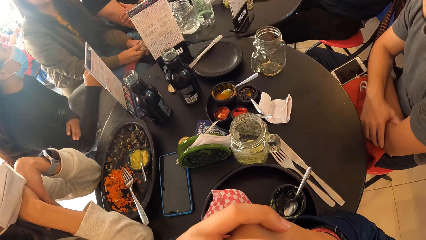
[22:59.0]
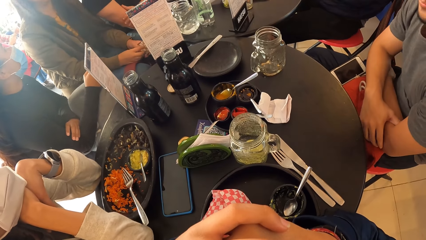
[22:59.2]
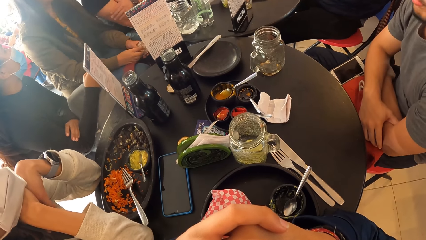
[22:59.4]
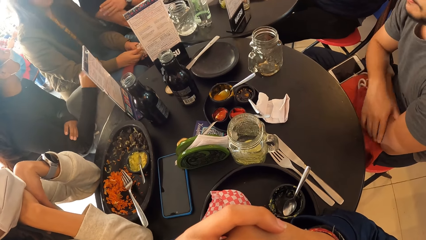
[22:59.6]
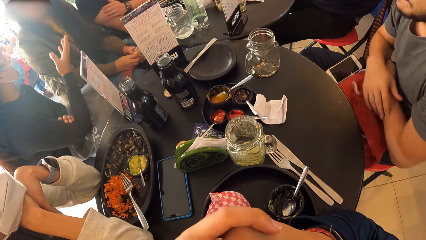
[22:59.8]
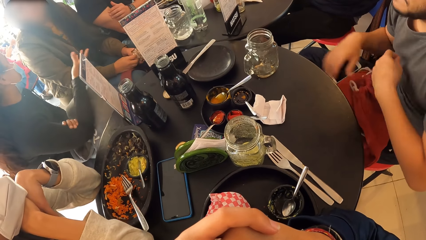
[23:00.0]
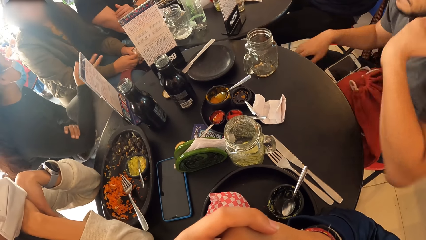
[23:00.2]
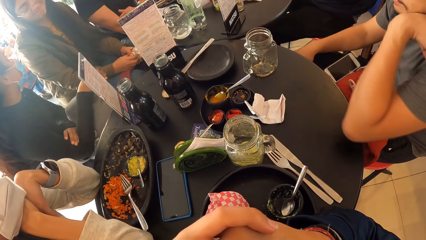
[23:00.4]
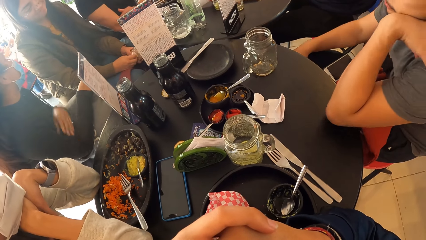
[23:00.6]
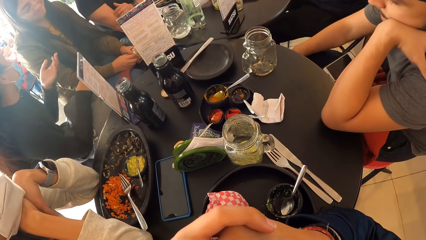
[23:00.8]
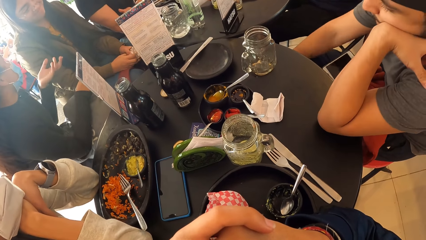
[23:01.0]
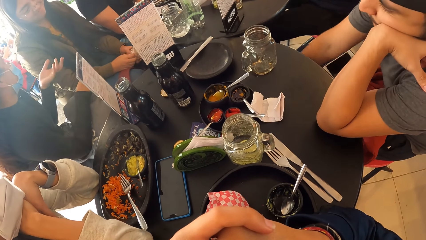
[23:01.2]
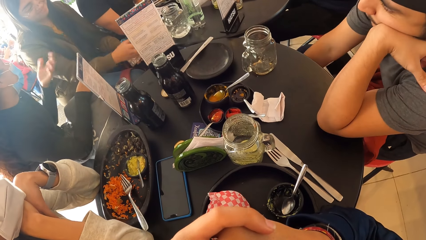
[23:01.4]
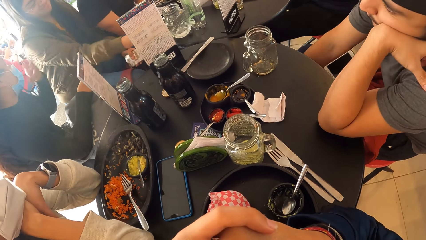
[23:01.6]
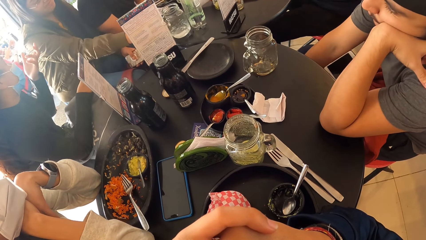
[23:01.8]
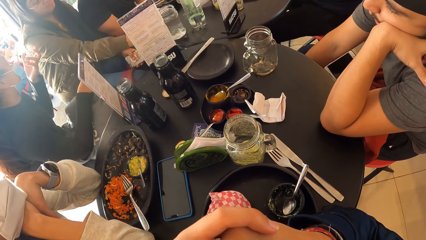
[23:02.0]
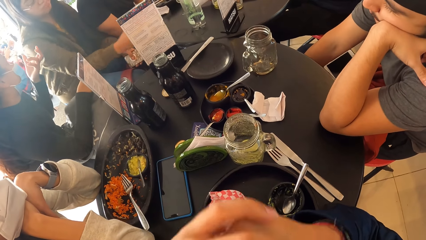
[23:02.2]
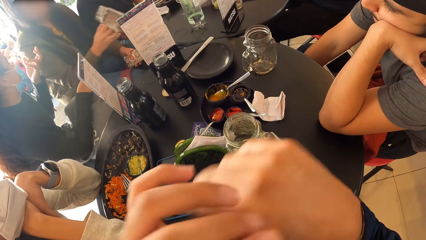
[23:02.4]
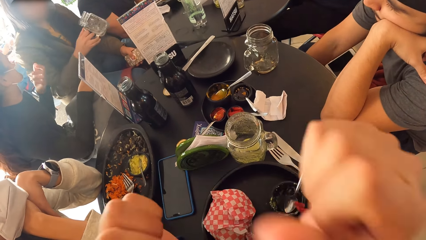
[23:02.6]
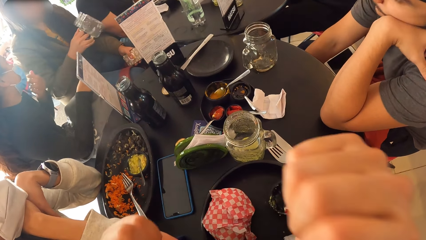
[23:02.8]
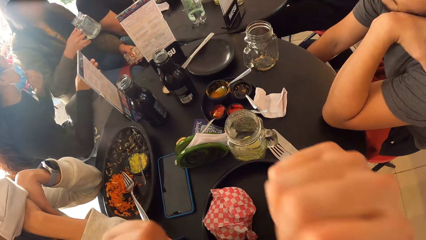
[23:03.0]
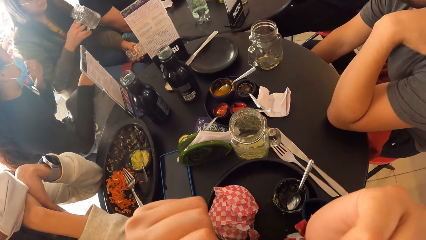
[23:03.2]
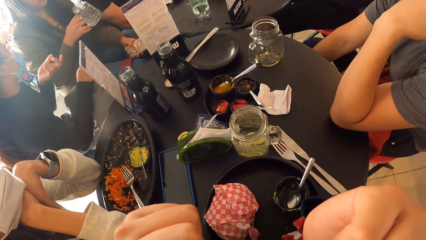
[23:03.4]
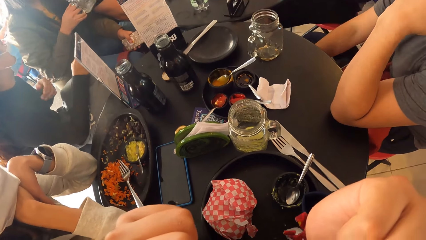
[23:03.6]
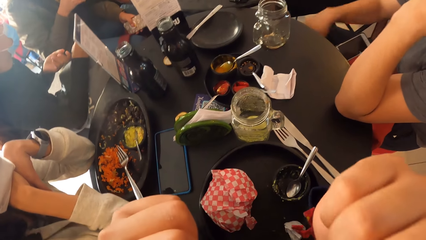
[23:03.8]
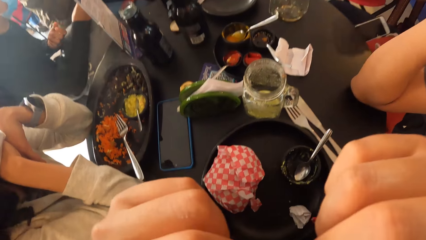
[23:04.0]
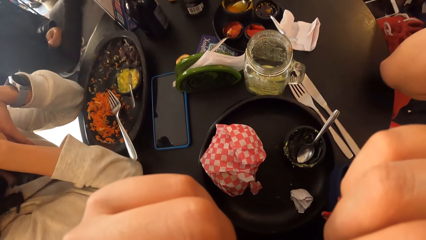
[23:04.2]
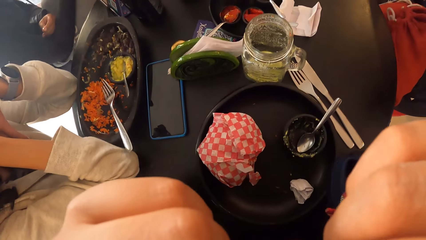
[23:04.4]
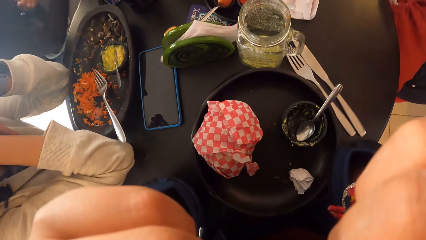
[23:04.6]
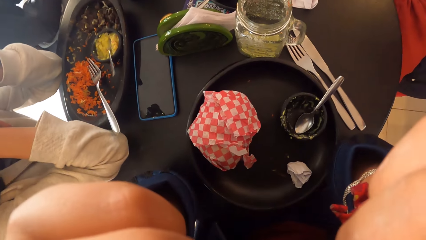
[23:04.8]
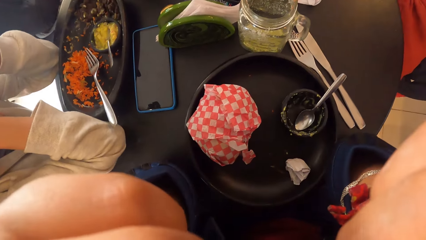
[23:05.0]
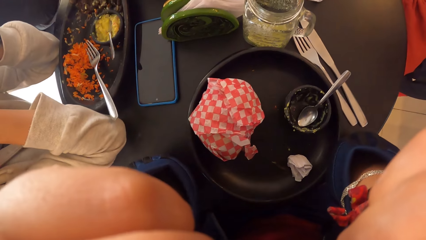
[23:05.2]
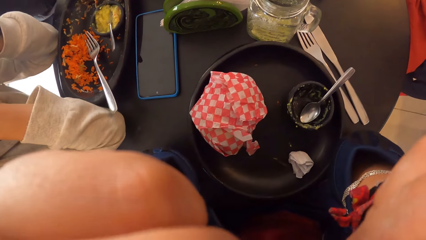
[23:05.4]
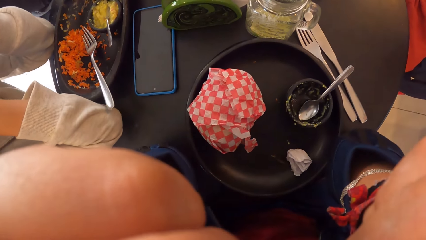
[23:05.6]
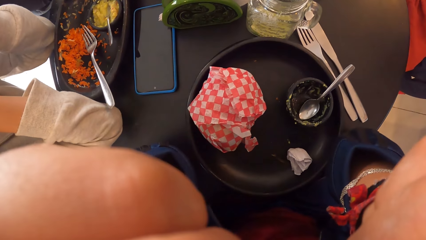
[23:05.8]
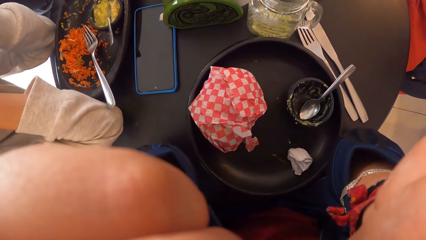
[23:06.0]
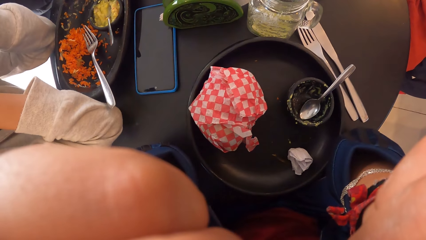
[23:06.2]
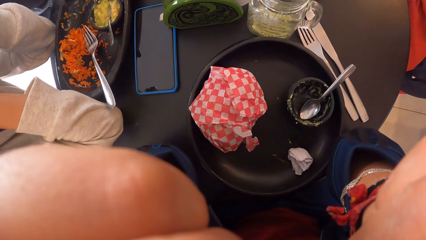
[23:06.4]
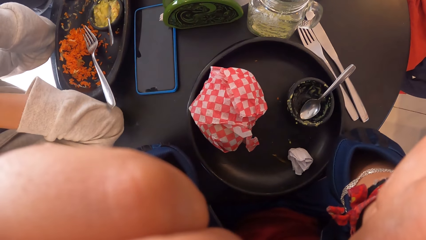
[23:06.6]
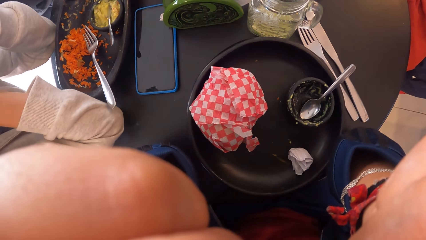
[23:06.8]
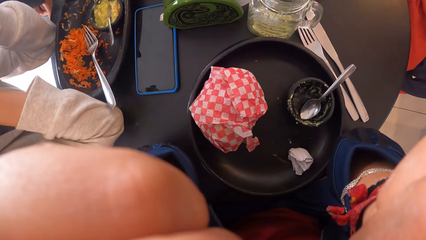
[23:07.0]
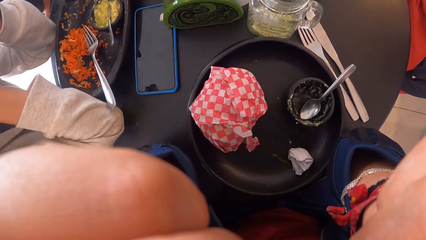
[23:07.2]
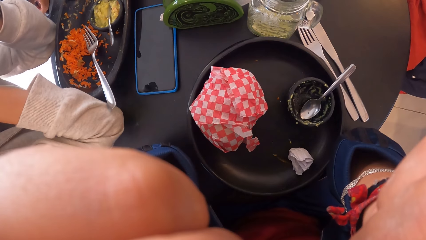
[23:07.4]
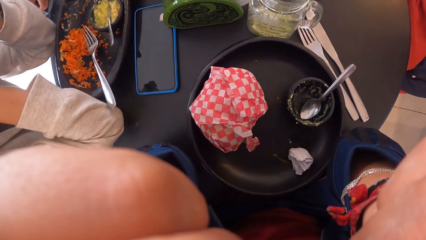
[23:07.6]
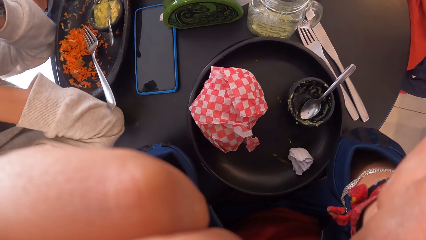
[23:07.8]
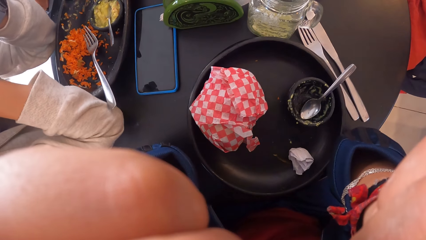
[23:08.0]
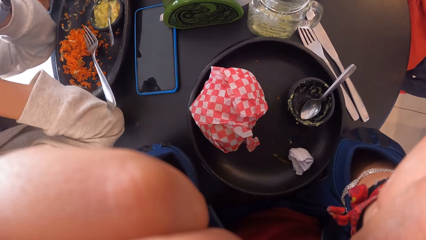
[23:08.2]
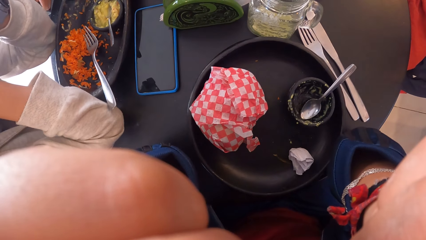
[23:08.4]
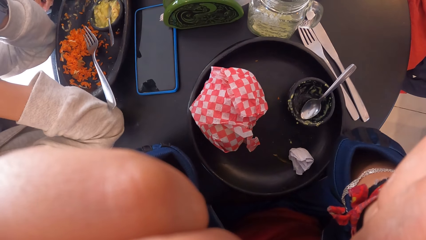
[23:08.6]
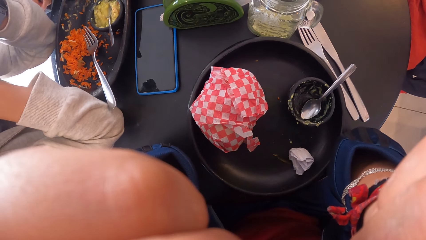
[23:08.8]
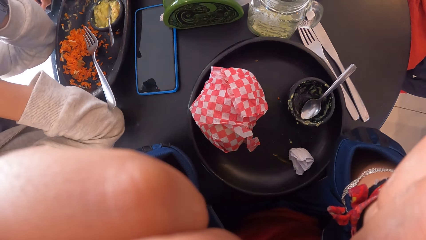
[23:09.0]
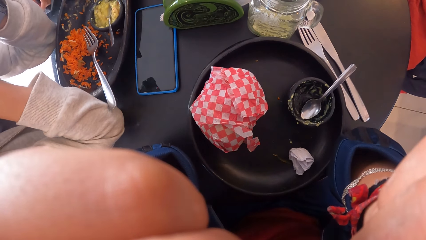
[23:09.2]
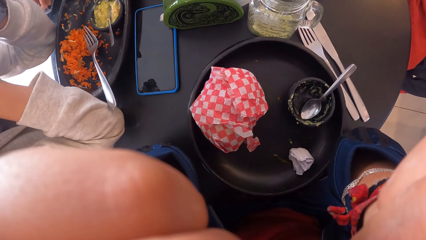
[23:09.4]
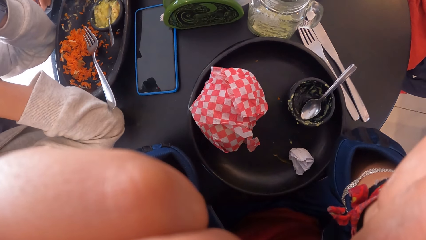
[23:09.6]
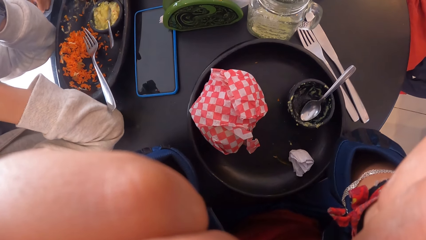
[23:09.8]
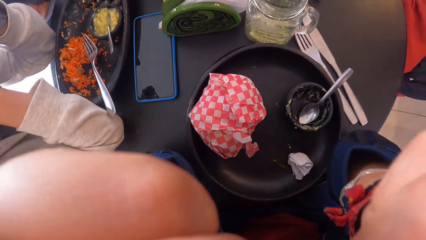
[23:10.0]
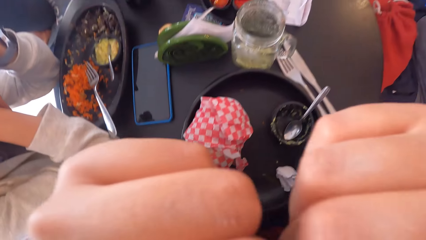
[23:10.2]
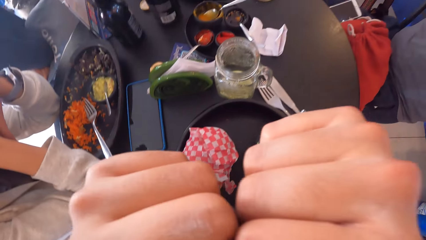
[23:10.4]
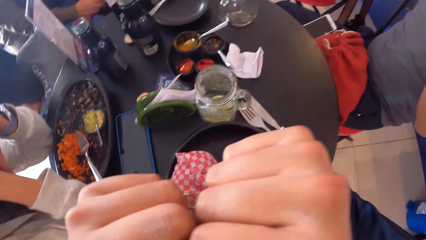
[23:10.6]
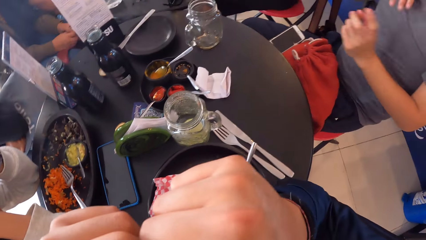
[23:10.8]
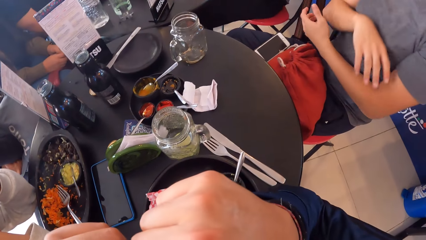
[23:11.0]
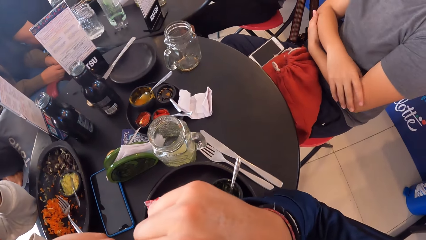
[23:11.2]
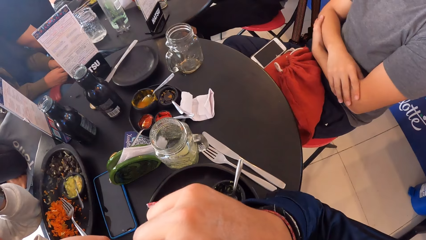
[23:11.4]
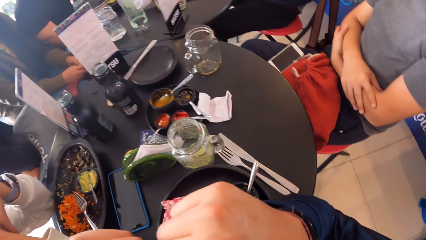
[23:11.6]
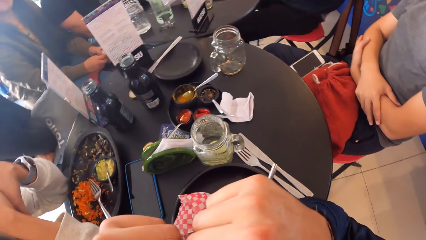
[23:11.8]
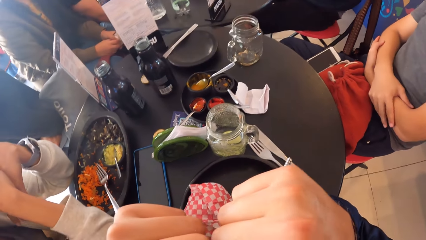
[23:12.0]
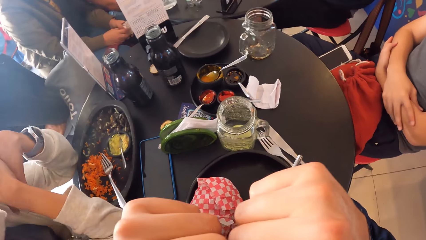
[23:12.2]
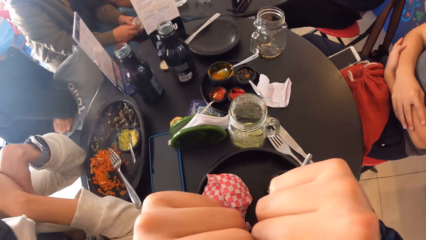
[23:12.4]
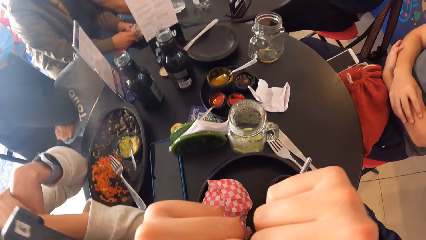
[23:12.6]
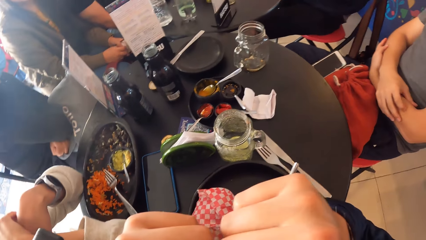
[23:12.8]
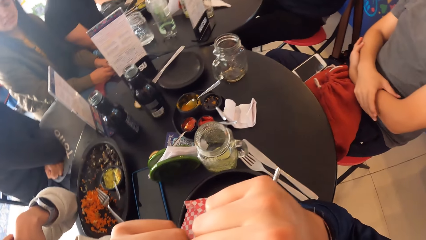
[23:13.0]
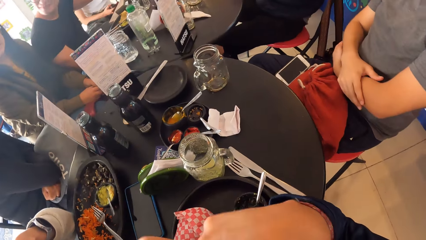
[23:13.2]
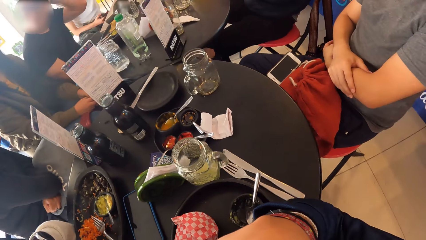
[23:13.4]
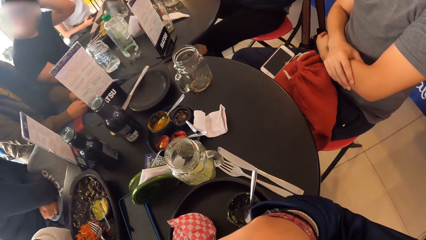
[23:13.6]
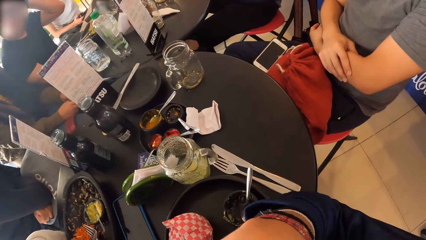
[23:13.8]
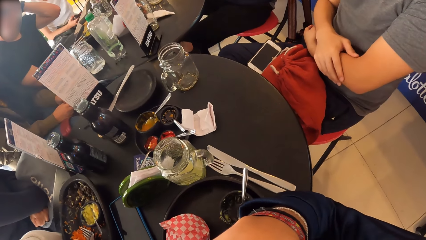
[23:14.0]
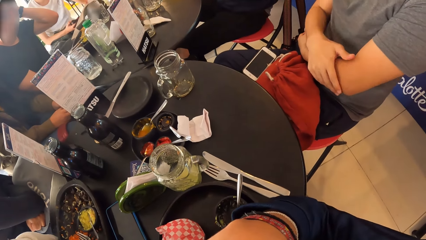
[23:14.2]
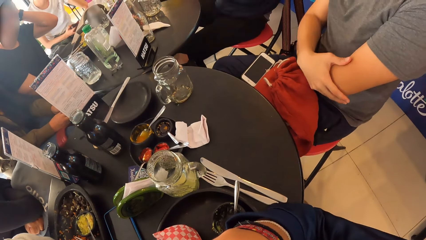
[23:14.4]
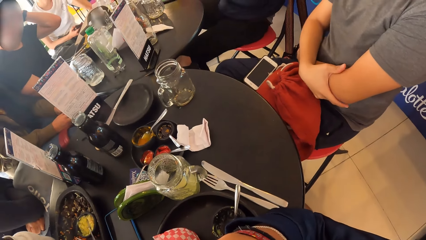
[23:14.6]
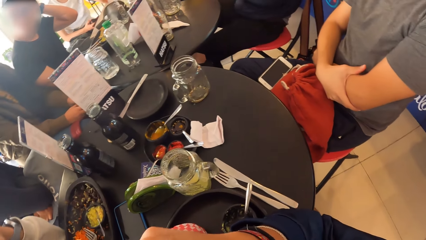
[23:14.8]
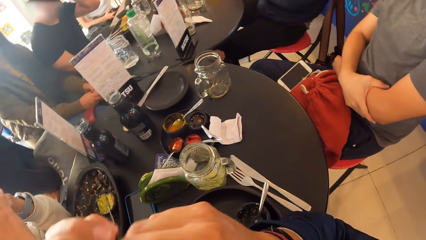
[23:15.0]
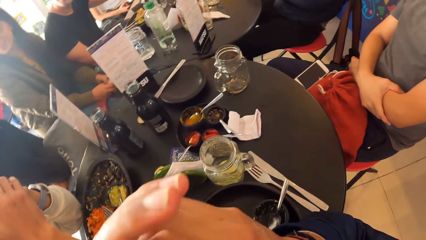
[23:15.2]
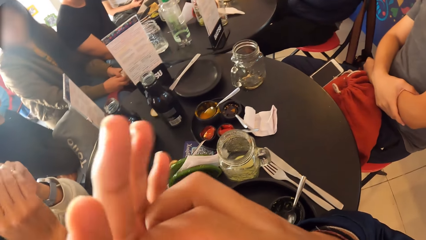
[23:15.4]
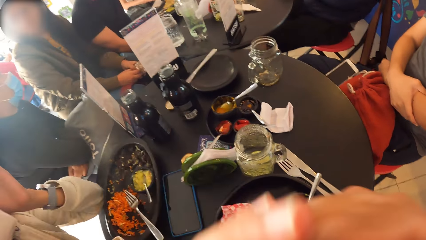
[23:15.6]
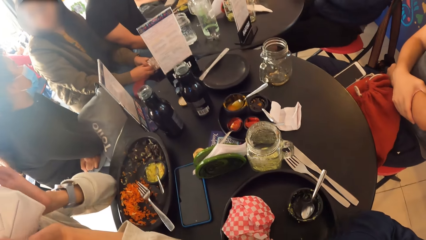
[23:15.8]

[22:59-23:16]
The woman picks up a glass of water from the table with her right hand and shakes the glass of water with her right hand. The camera wearer gestures out. They interact with another woman.
